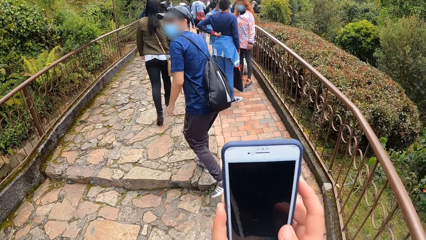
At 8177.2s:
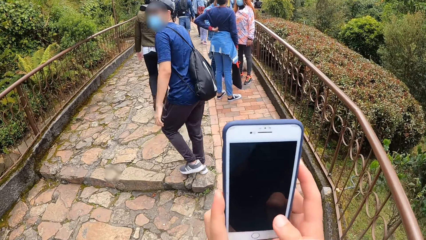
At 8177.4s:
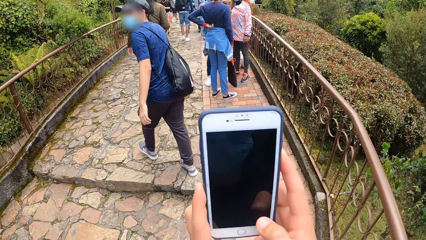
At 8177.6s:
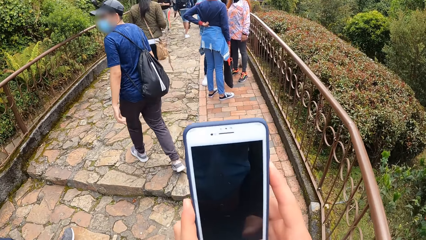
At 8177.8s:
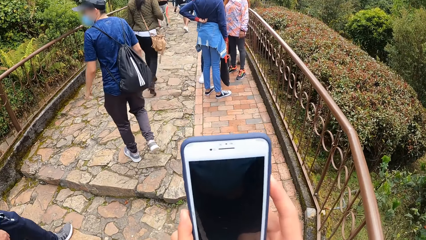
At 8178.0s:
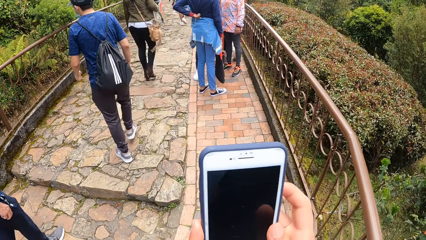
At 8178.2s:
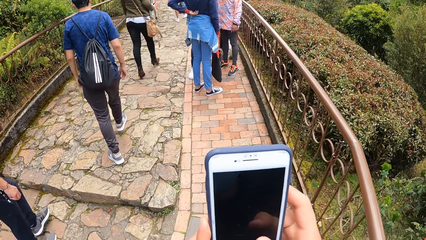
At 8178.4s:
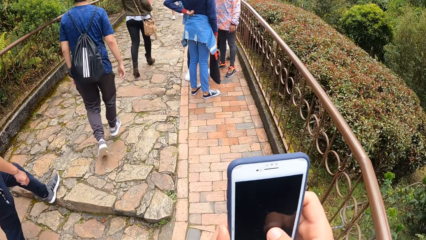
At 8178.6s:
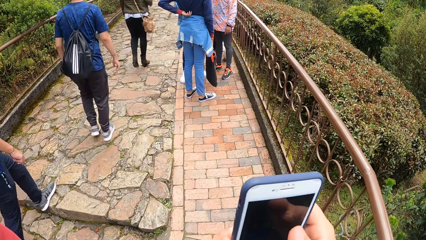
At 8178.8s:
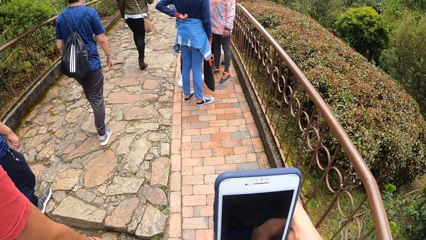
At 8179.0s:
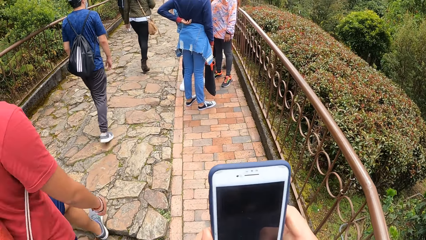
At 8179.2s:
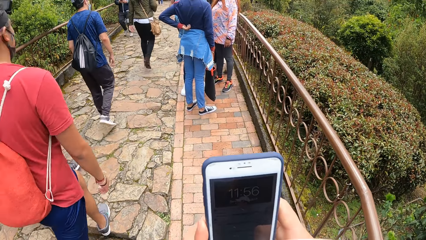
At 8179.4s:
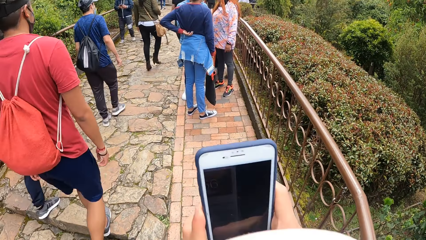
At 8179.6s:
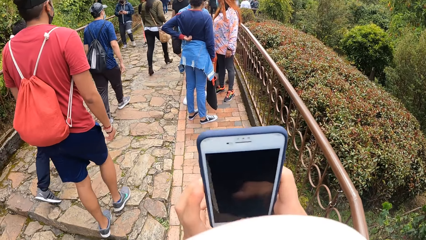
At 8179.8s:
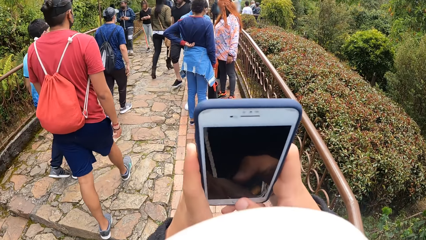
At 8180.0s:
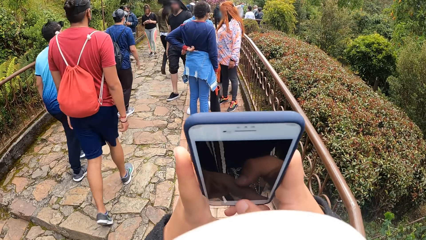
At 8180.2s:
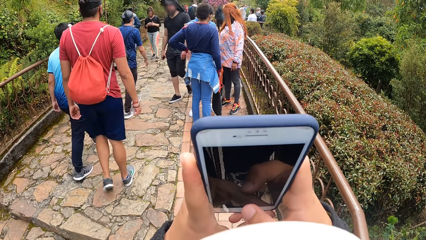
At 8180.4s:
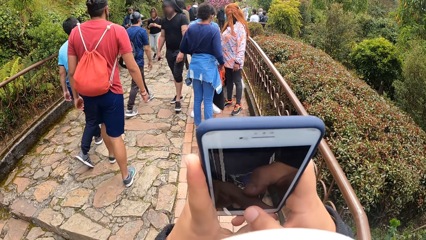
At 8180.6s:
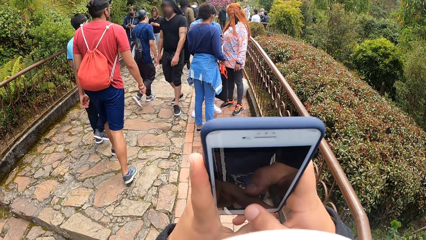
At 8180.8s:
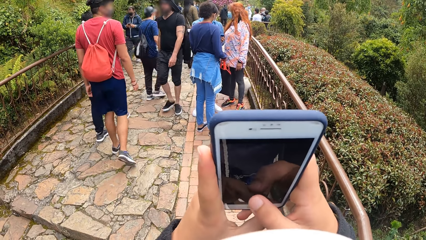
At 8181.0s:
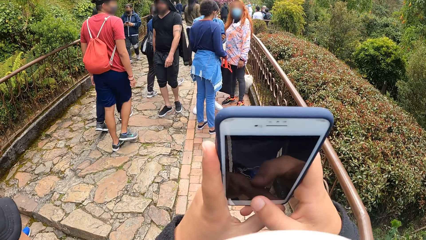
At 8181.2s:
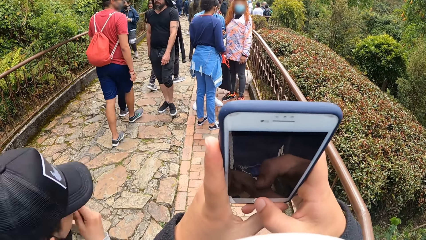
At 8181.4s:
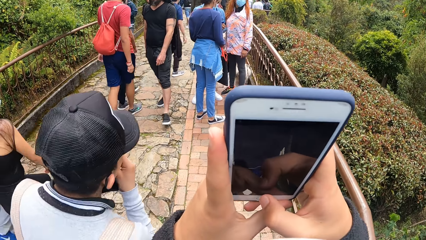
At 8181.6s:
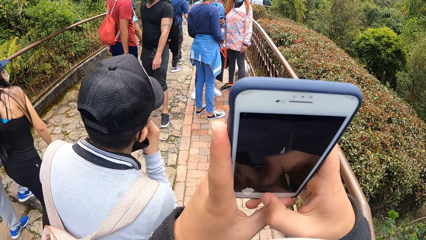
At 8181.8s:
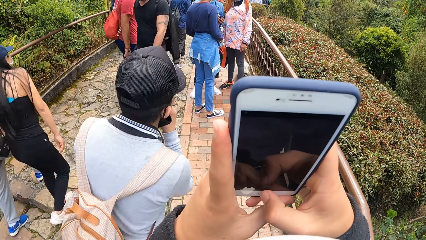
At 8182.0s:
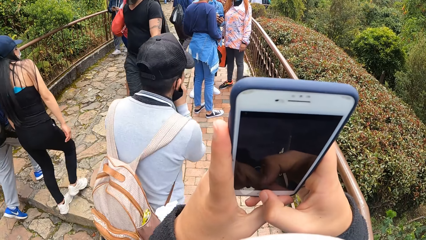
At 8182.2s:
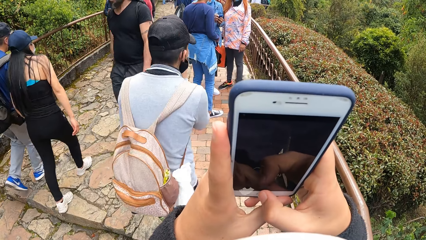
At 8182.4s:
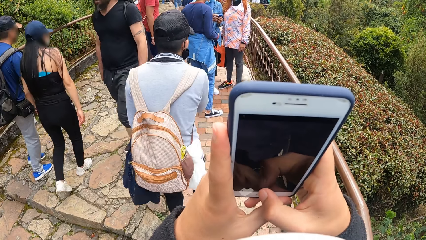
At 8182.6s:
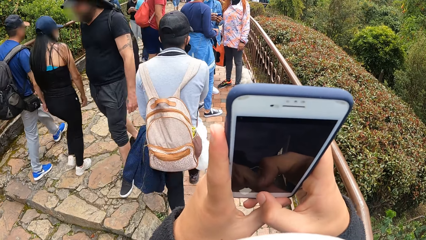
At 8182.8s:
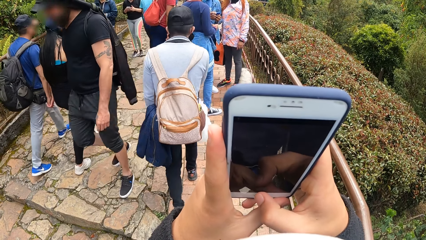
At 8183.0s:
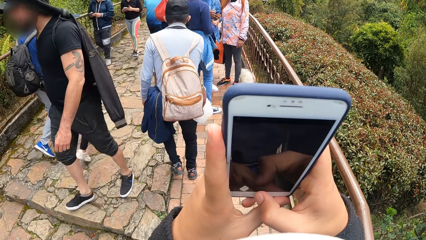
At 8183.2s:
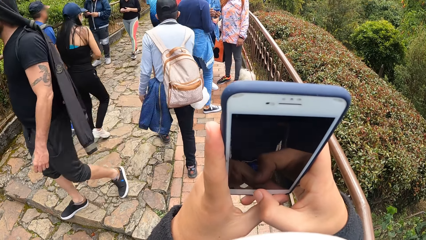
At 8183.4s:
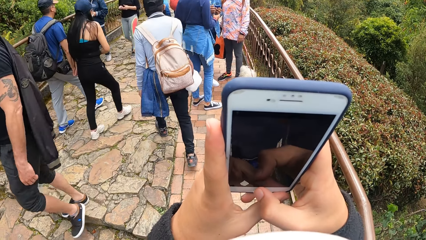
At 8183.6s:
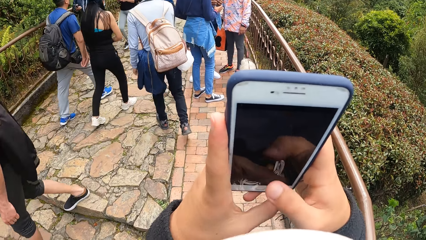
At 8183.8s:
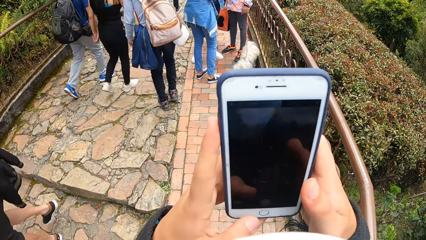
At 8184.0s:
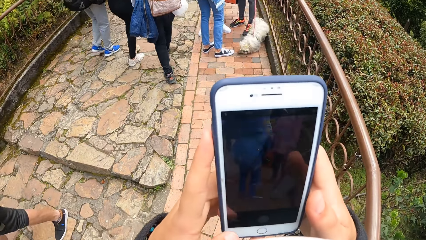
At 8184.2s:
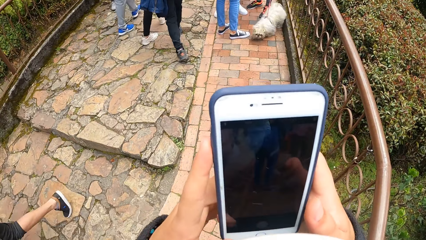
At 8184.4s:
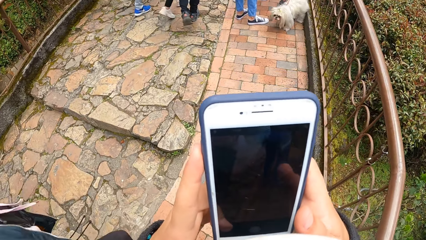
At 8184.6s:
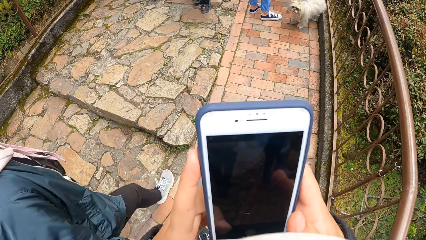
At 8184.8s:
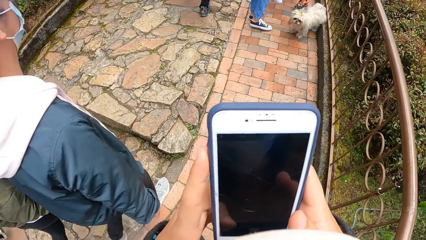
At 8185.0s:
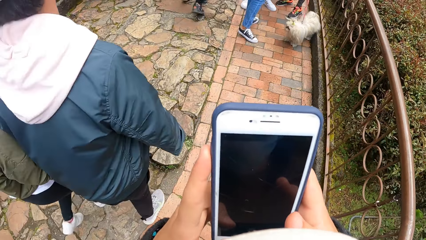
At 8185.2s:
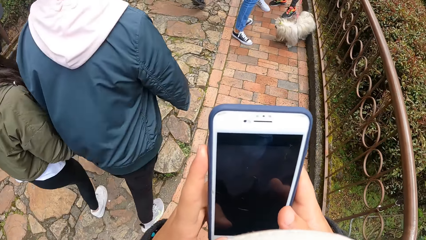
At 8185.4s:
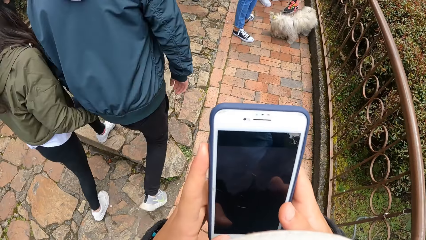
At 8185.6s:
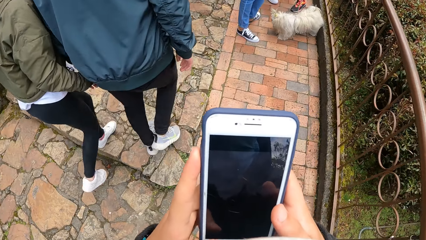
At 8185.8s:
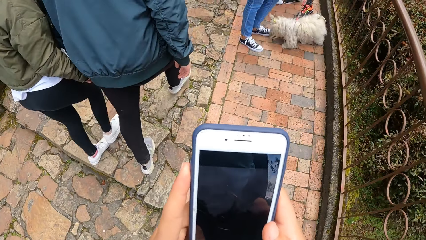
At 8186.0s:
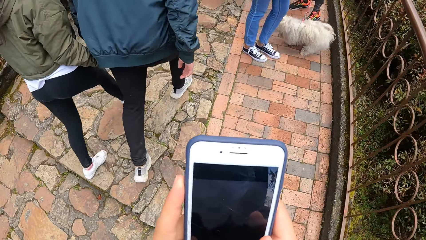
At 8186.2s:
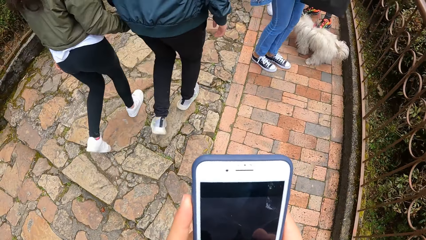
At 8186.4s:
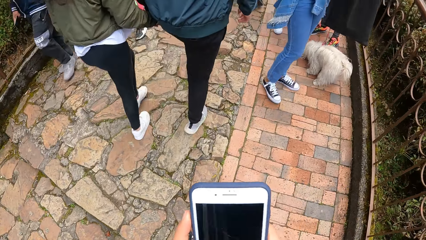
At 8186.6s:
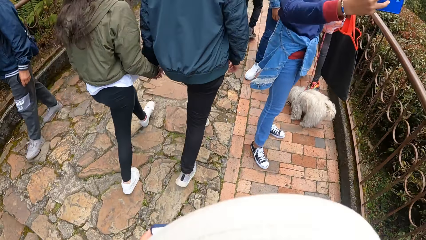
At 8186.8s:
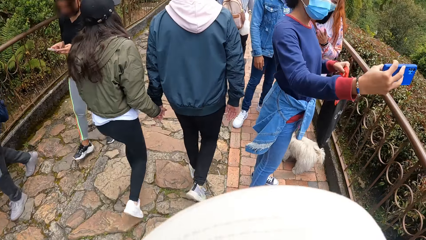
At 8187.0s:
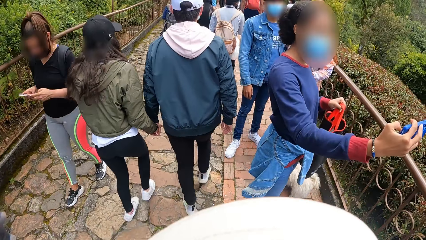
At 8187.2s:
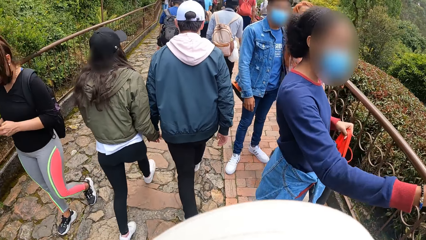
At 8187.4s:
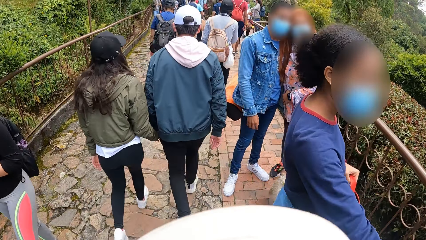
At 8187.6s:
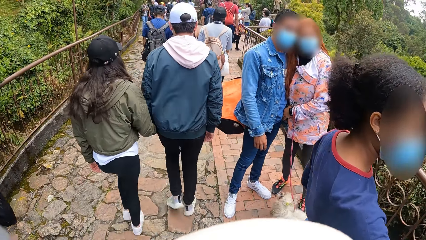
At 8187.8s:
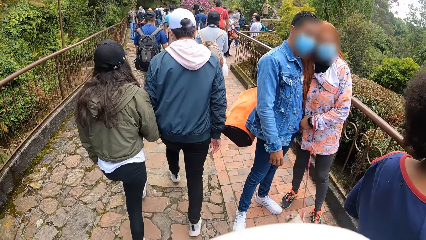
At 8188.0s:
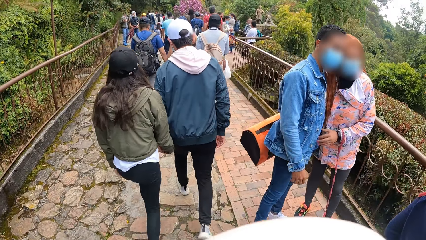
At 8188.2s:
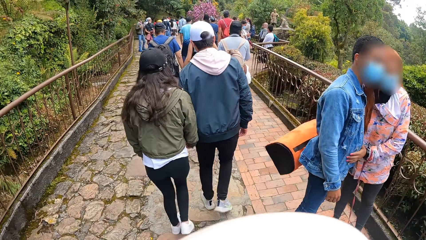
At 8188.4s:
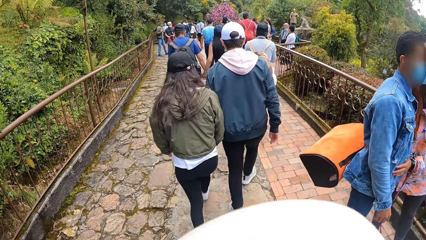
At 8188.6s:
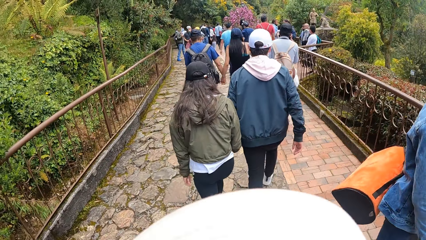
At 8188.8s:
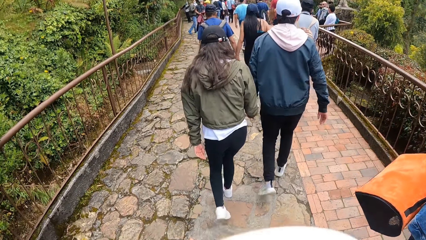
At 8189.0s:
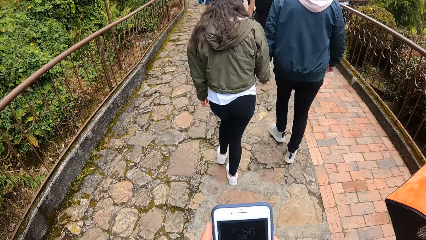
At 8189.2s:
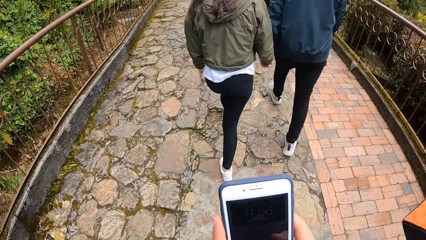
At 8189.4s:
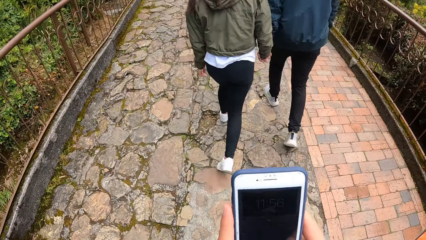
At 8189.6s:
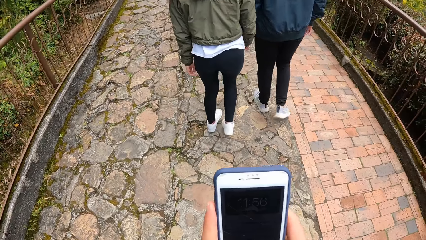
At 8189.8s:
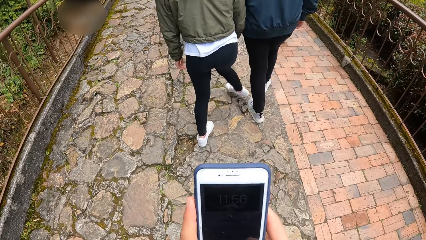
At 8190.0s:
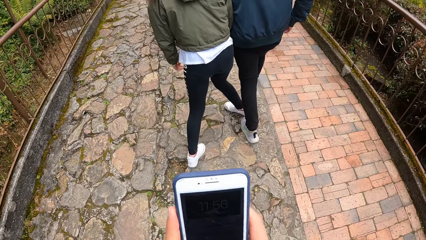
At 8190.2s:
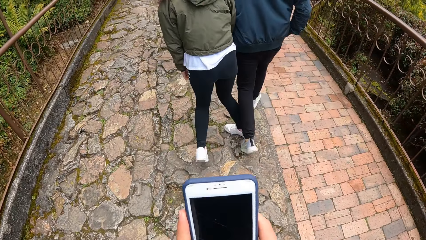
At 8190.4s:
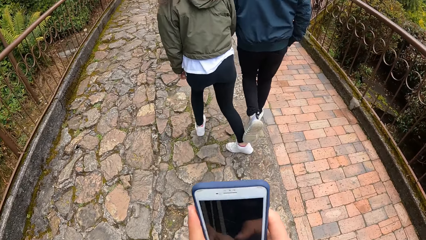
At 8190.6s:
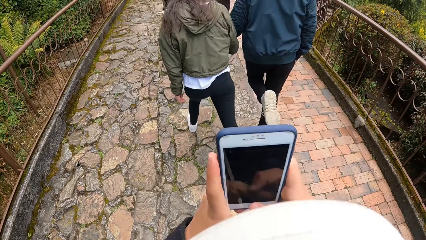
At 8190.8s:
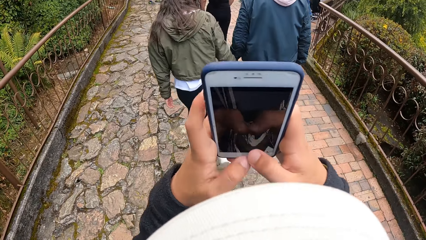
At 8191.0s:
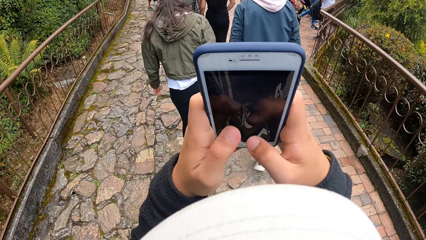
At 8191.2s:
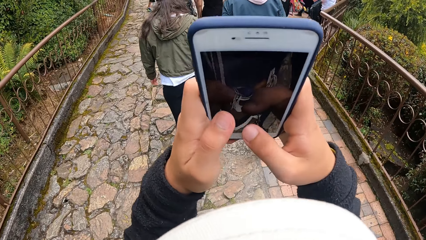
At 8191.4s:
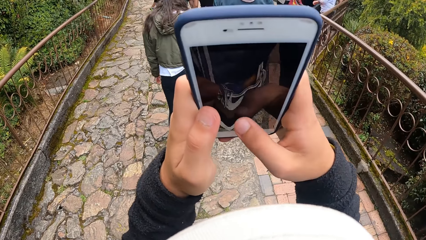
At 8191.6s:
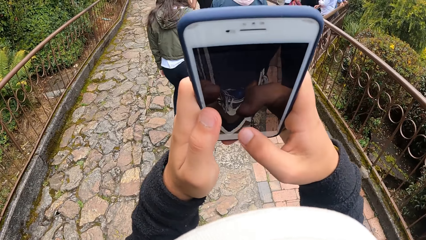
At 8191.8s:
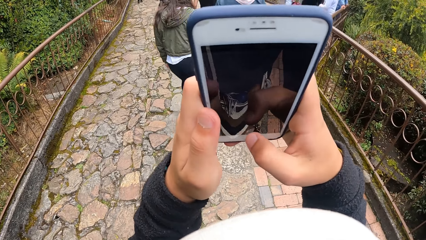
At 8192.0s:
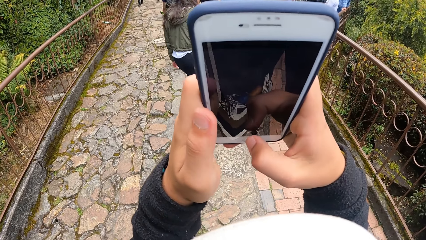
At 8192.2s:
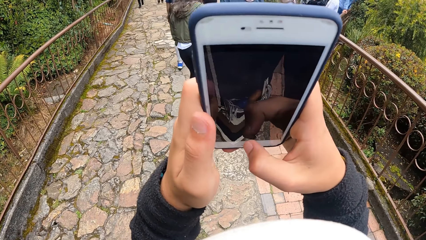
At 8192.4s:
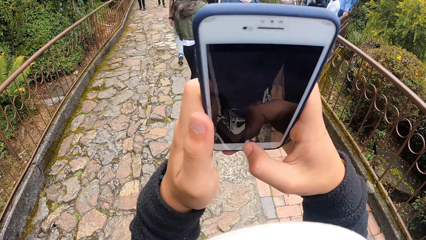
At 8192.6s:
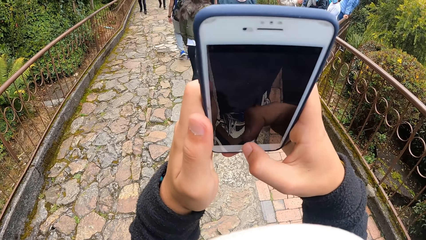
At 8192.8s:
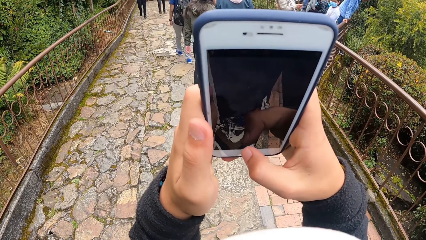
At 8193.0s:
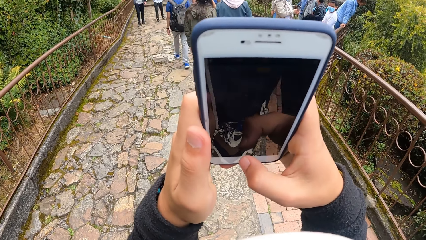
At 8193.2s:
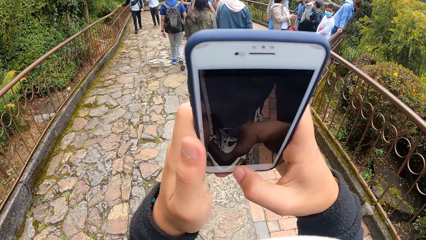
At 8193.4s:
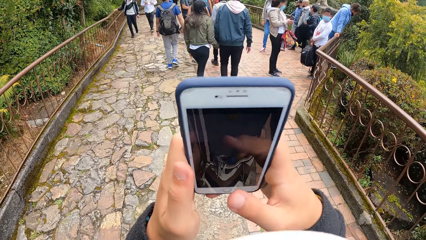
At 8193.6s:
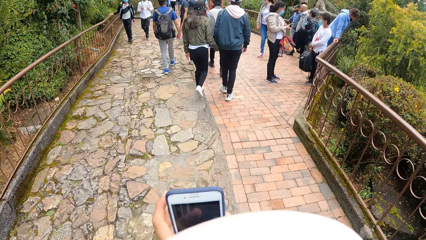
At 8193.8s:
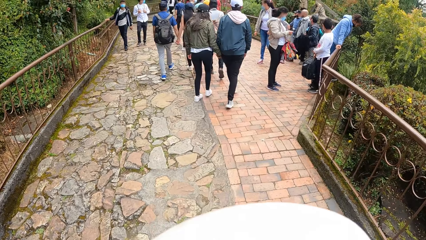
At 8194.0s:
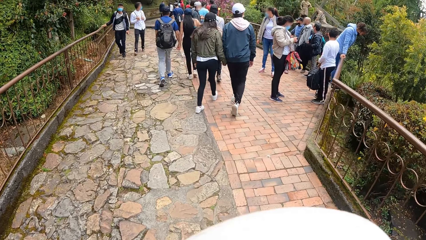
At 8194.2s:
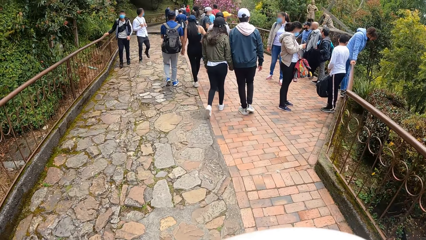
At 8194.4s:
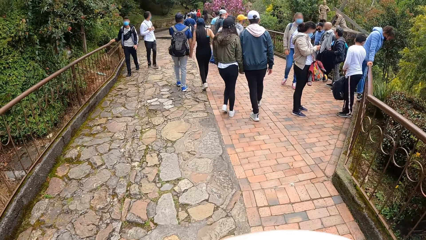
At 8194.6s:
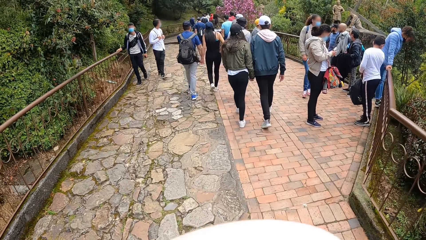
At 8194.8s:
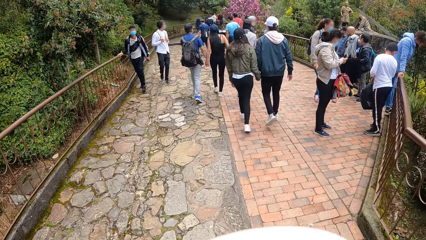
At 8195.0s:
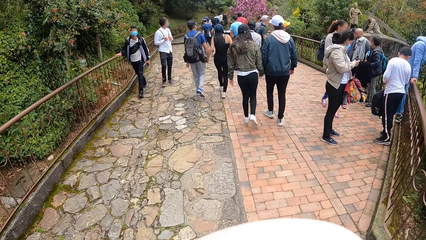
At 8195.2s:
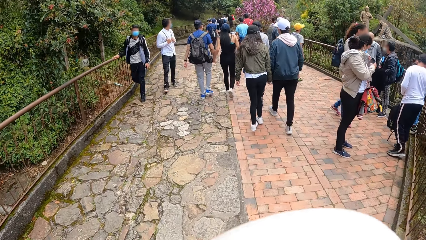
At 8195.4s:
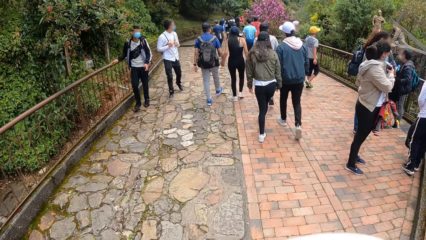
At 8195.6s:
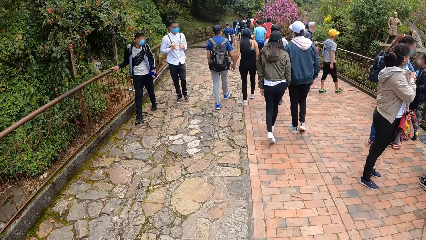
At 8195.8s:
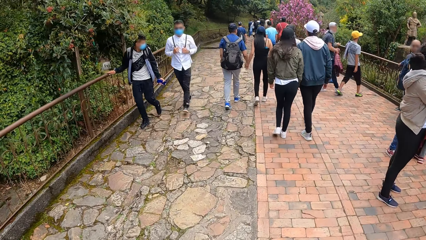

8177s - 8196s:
The camera wearer operates a phone with both hands. They hold the phone and press the phone. A woman operates a phone with her right hand. Another woman operates a phone with her right hand. The camera wearer walks outside and presses the phone.
